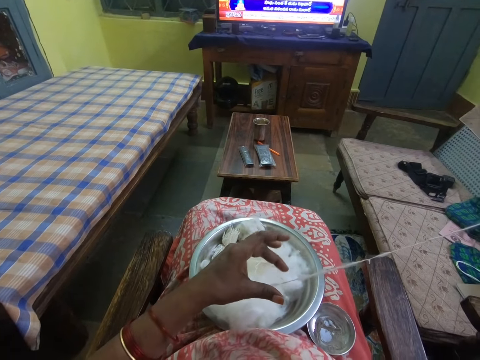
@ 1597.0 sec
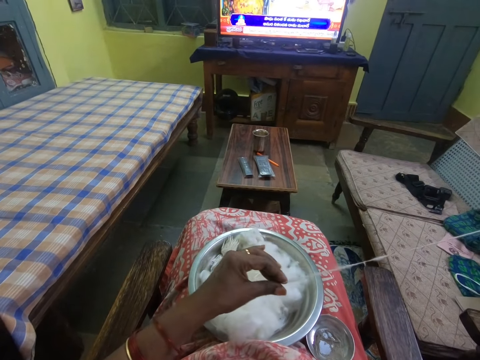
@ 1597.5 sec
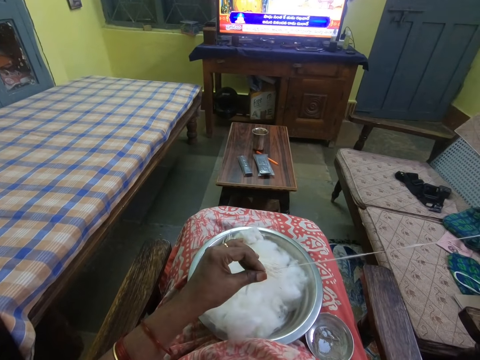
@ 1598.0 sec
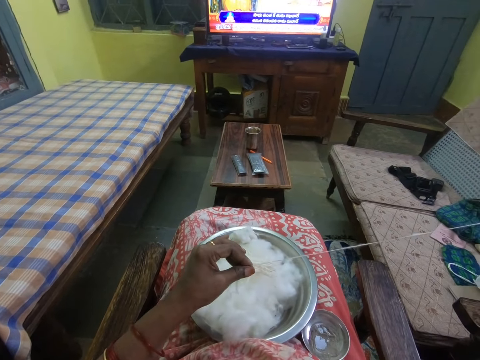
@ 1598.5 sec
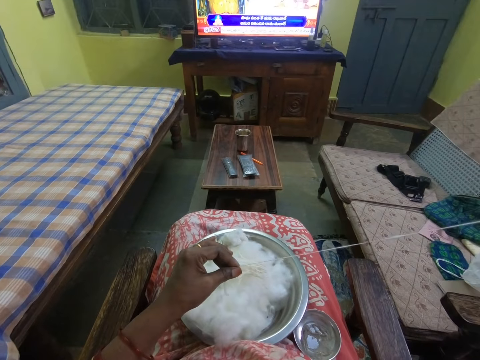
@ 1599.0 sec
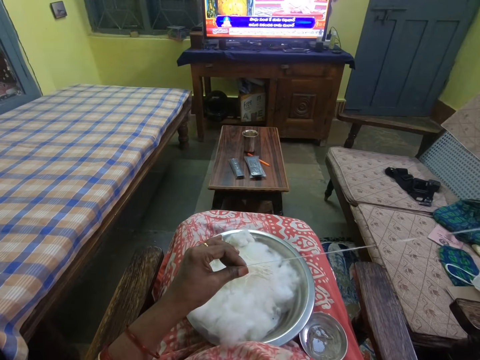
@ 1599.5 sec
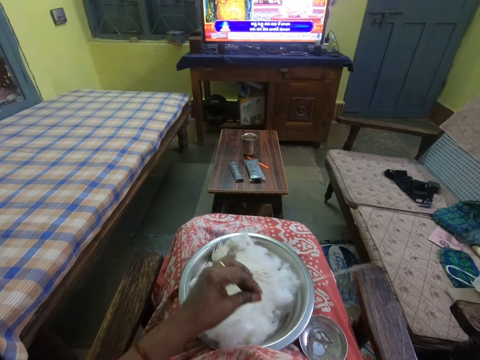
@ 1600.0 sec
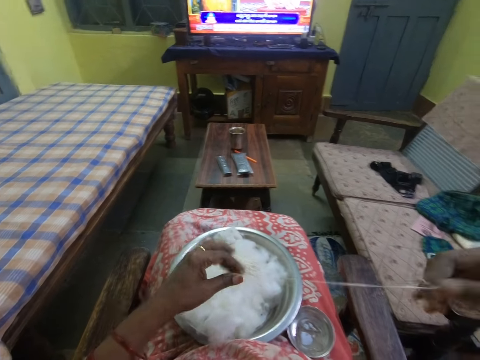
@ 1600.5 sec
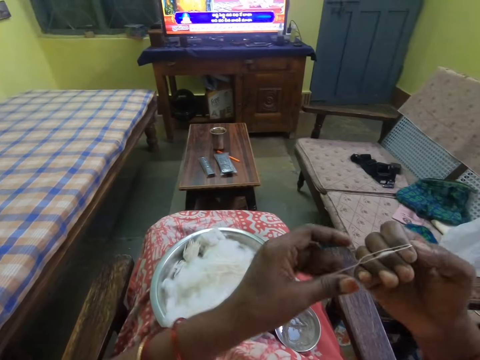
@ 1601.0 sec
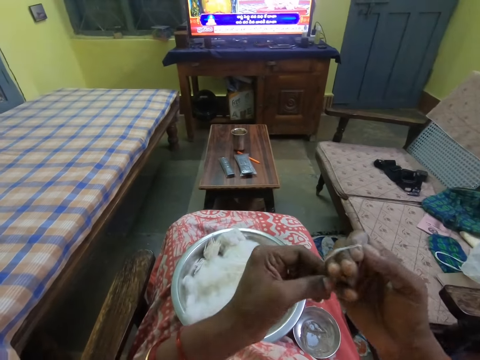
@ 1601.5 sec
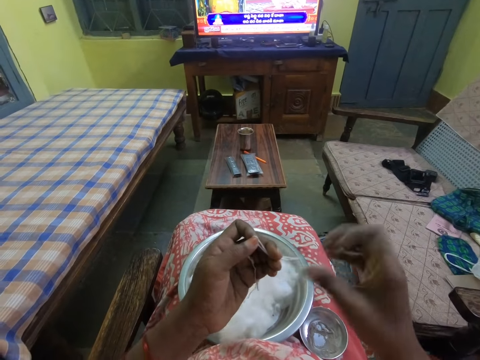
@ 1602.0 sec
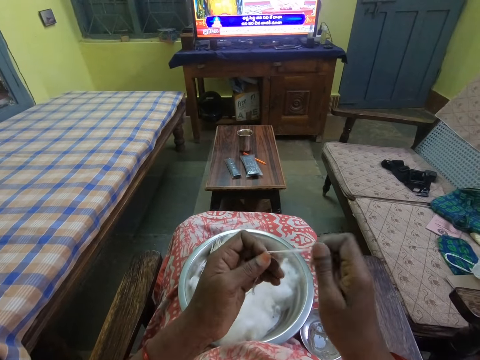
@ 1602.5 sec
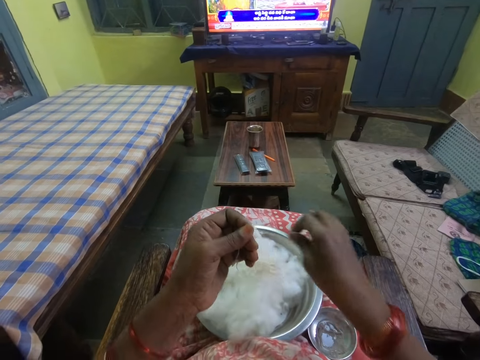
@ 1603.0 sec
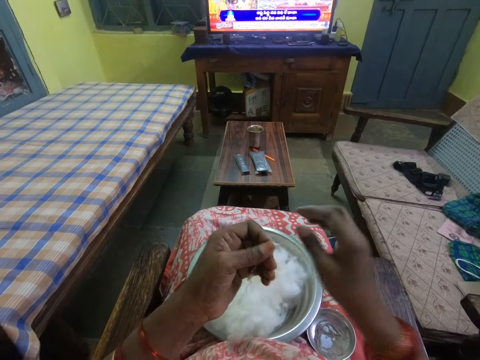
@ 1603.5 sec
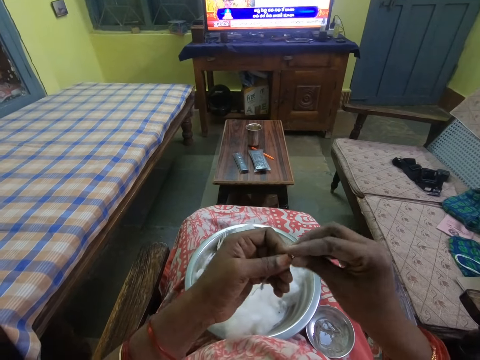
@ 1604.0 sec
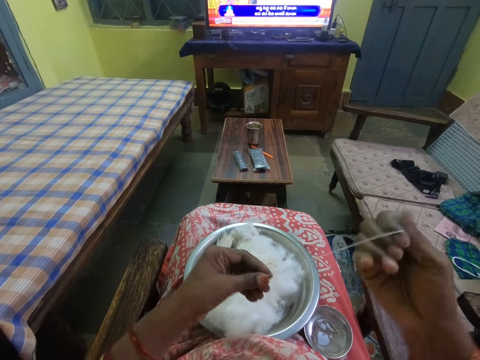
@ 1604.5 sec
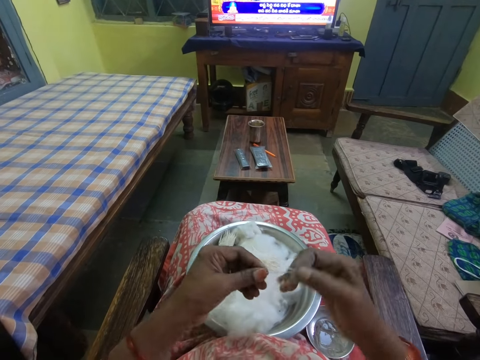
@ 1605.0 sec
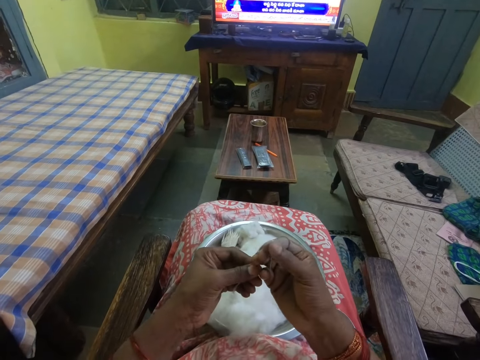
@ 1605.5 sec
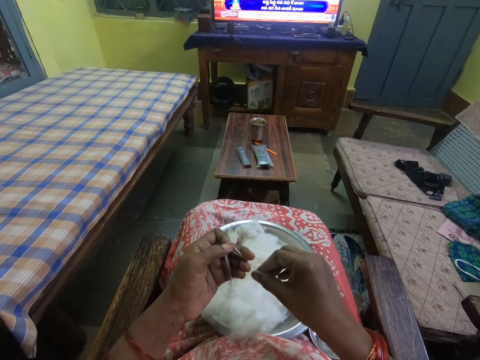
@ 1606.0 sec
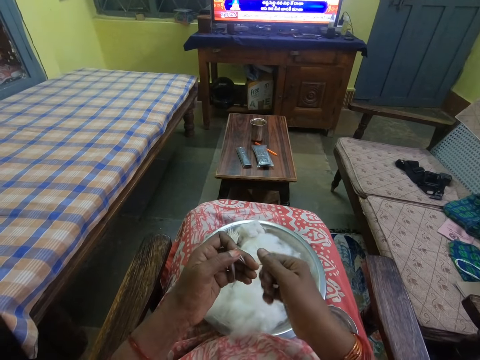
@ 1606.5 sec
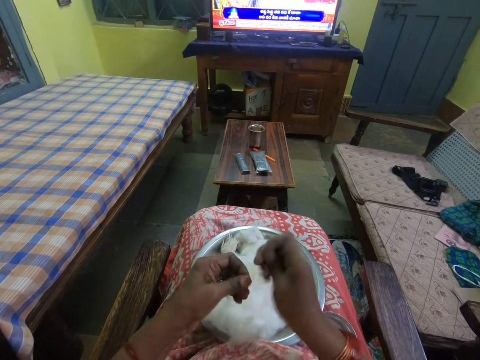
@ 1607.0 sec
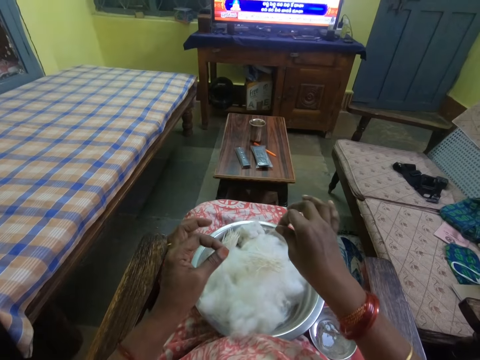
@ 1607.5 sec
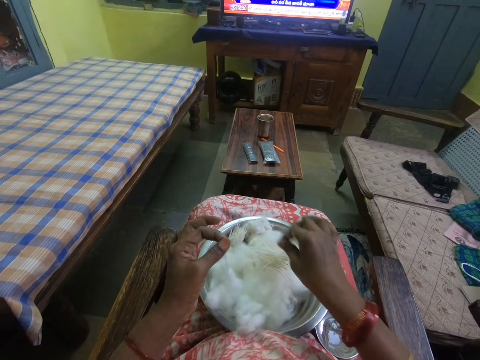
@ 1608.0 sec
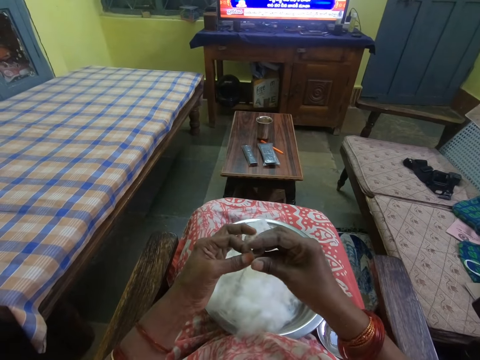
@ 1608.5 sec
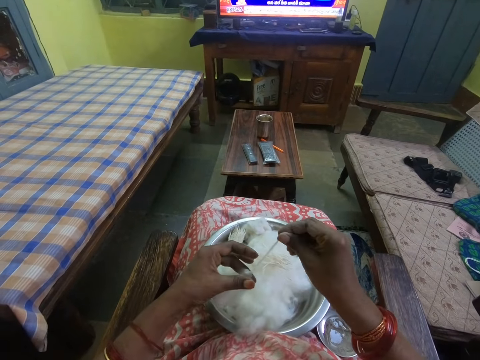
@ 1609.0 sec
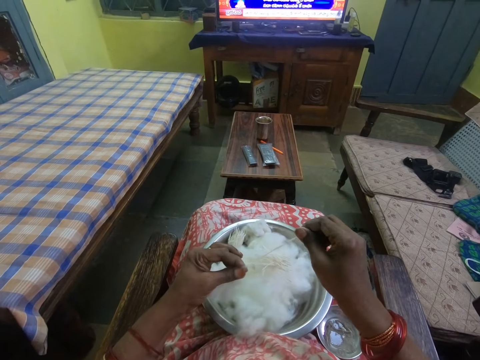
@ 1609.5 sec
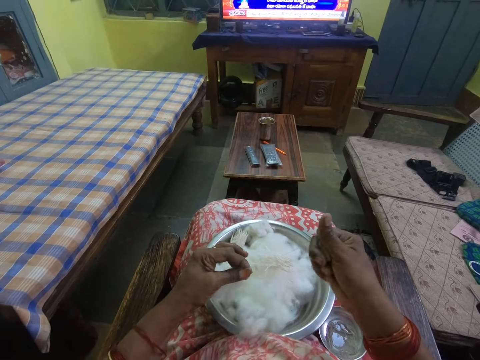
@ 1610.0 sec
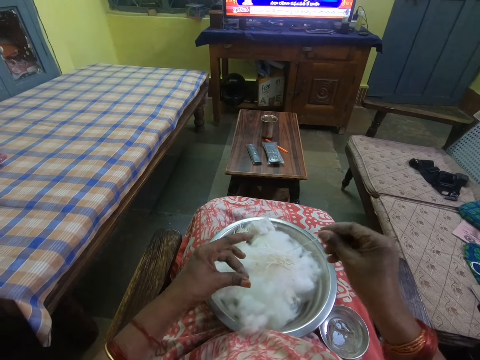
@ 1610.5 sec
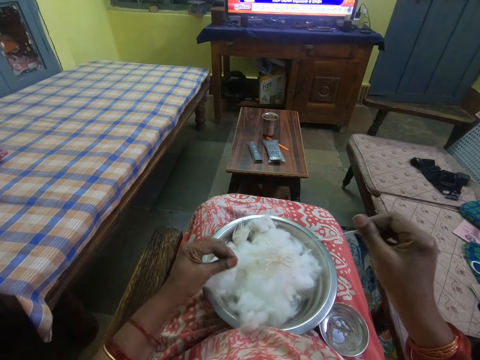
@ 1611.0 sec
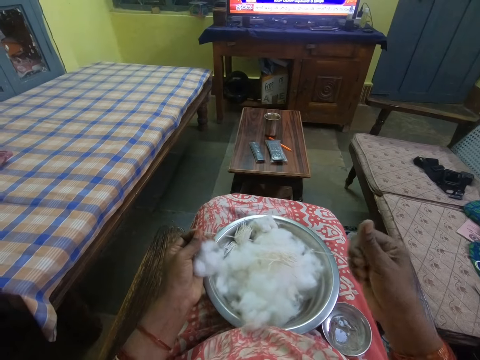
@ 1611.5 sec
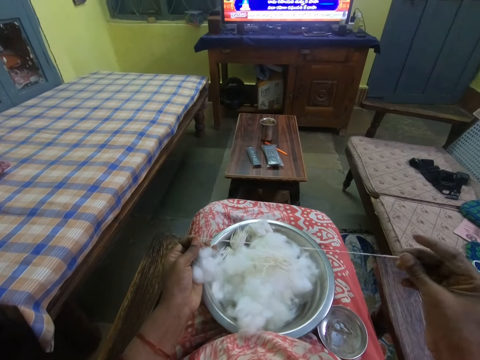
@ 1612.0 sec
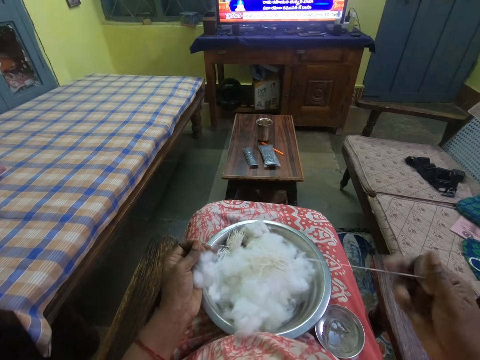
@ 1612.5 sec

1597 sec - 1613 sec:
The camera wearer folds the cotton string in the hand. They cut the string, fold the cotton string in the hand and cut the string. They place the cotton string in the bowl and pull the cotton string.

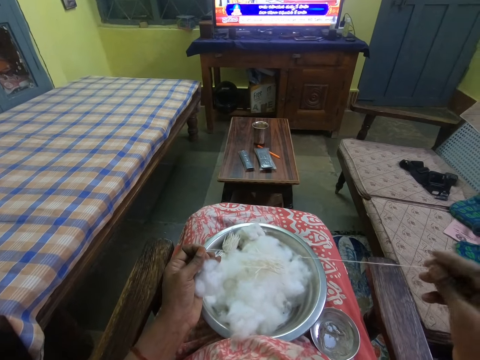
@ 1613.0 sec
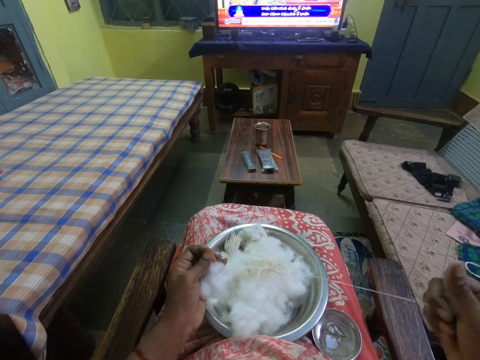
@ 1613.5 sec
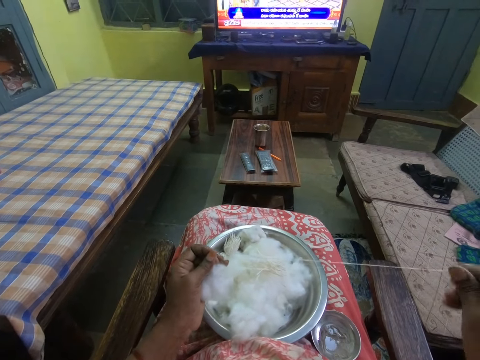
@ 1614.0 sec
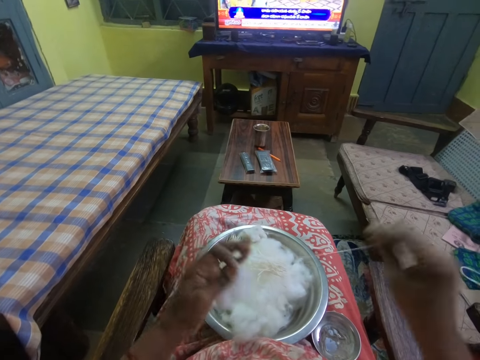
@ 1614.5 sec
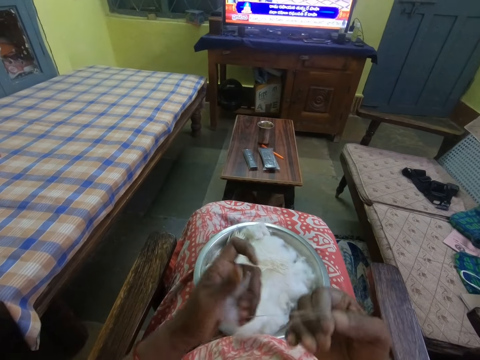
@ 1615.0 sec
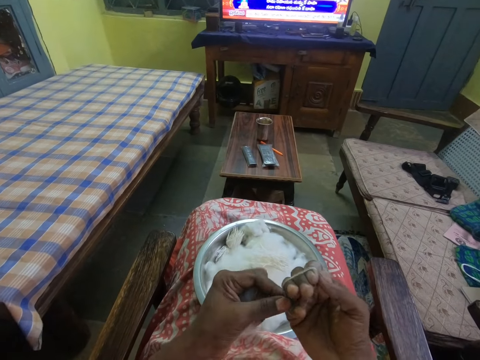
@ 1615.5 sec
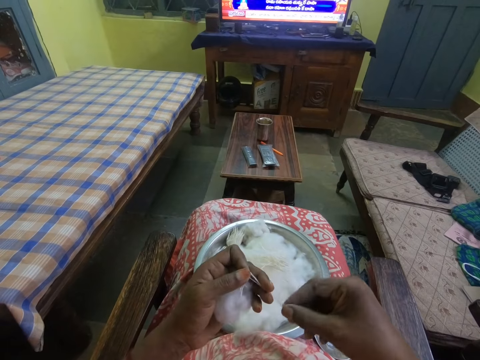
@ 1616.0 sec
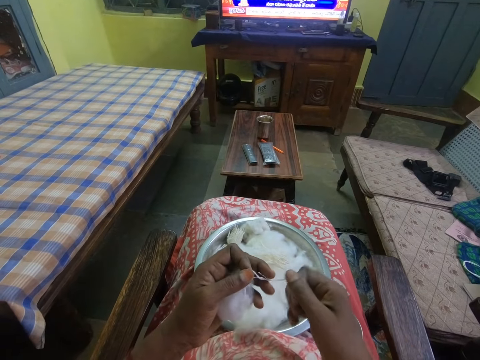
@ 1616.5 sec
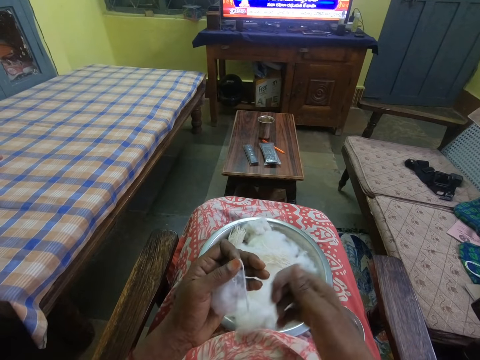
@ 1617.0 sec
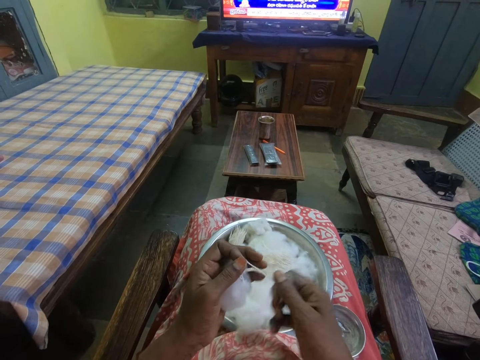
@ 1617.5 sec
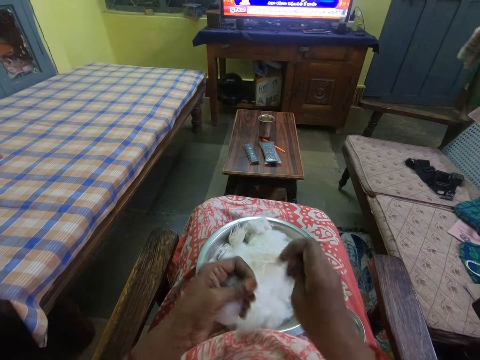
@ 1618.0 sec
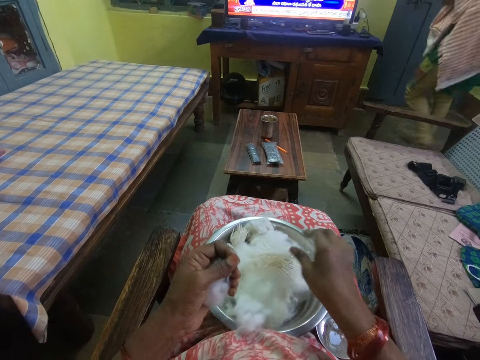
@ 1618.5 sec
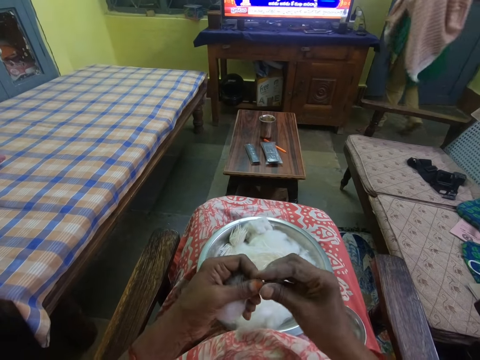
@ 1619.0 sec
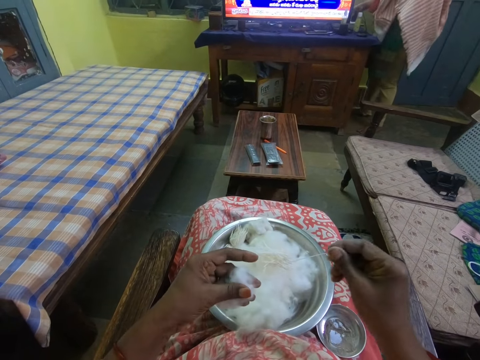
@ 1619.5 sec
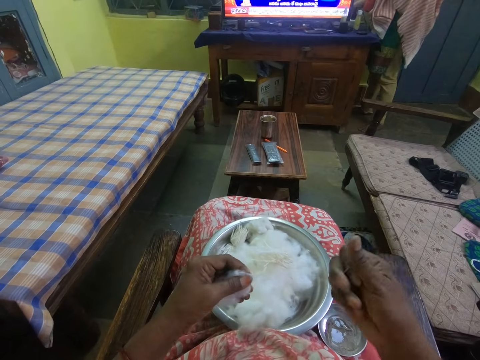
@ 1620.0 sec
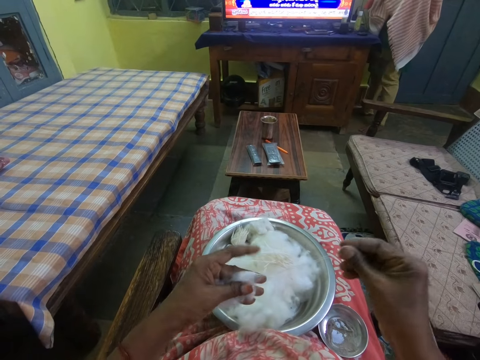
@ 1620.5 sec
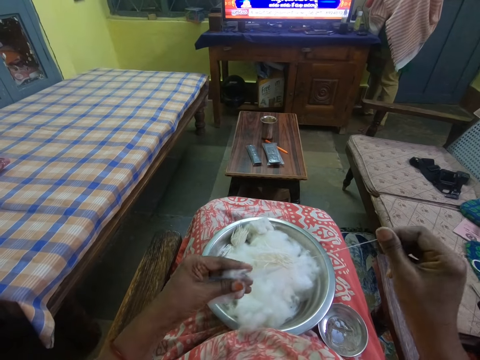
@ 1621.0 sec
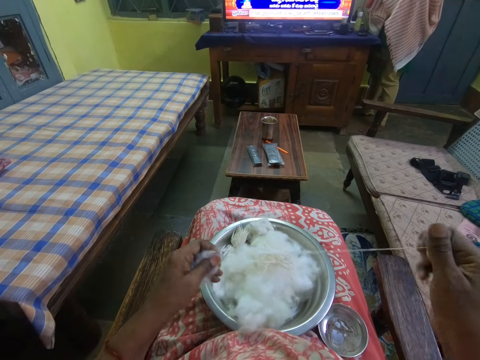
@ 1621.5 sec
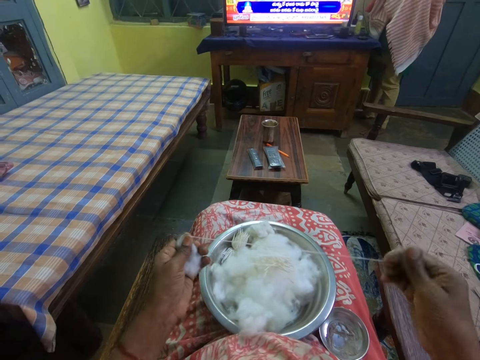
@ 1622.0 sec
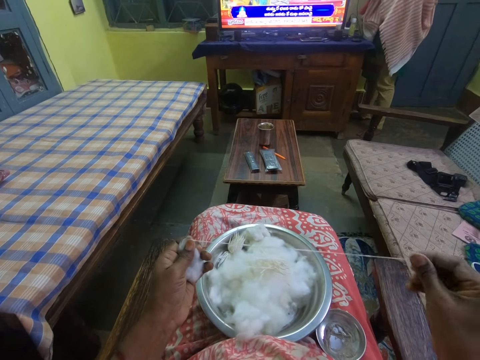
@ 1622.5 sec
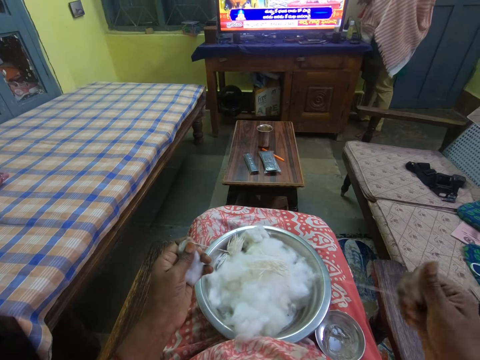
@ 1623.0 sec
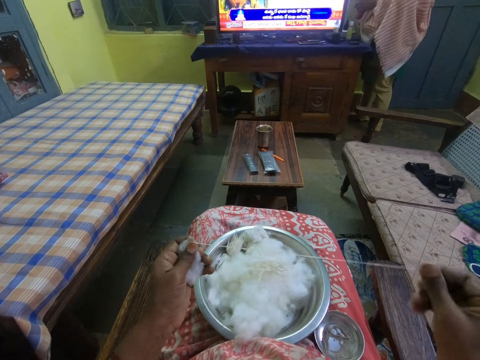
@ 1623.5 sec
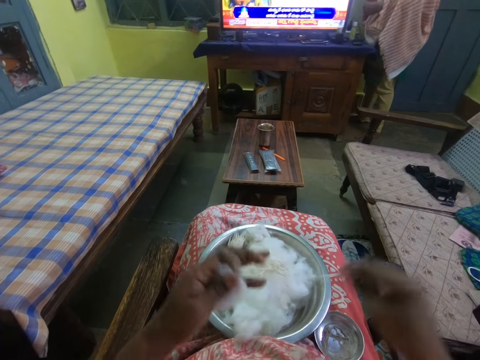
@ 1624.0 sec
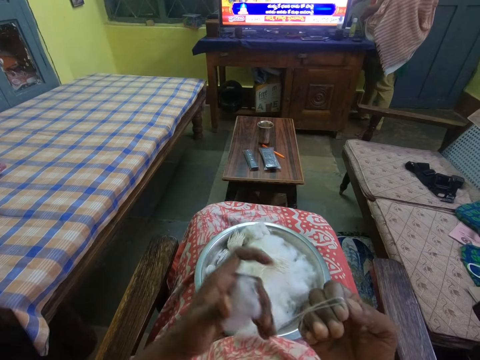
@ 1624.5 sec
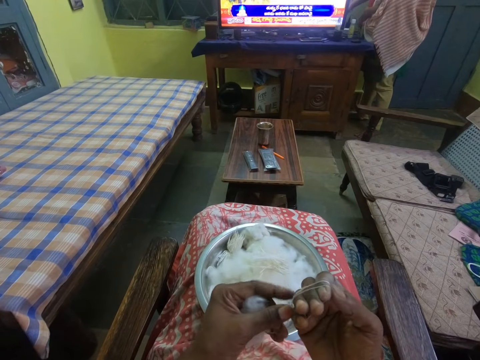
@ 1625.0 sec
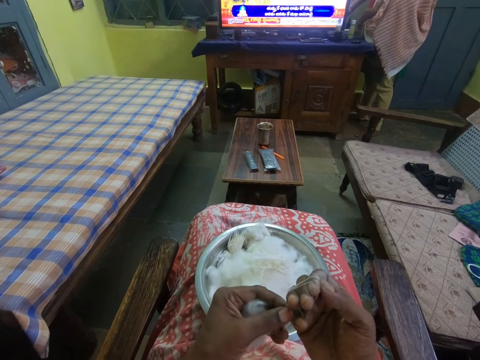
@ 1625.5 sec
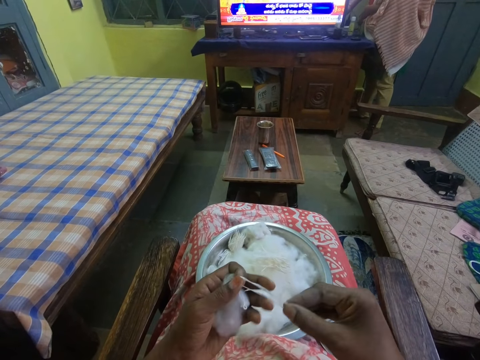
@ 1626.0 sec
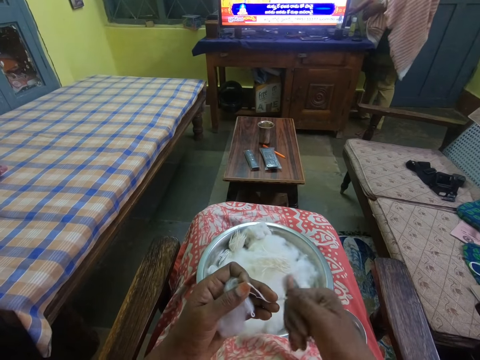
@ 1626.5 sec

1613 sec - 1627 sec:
The camera wearer folds the cotton string in the hand. They place the string in the bowl, cut the string and pull the cotton string. They roll the cotton thread and fold the cotton string in the hand.
